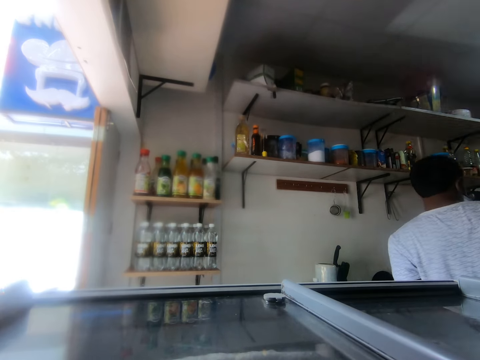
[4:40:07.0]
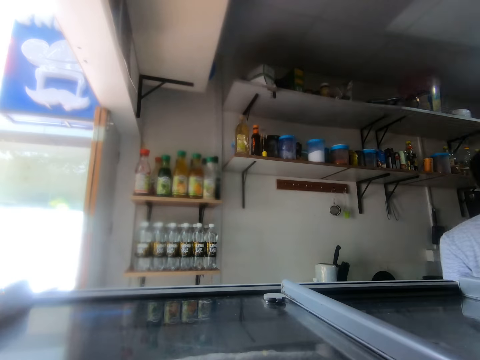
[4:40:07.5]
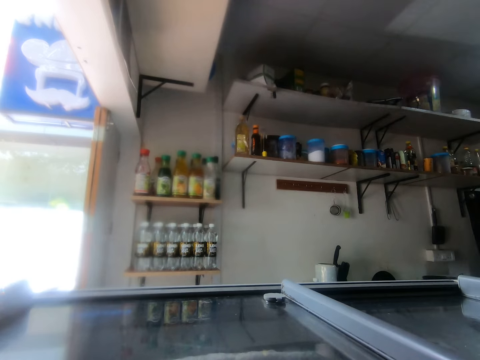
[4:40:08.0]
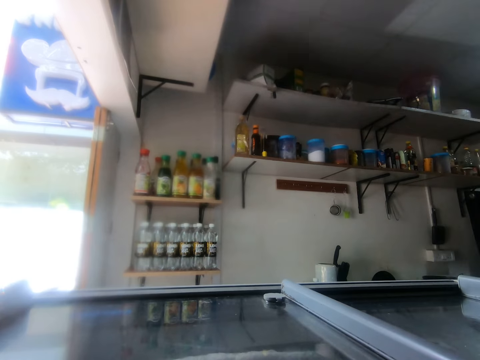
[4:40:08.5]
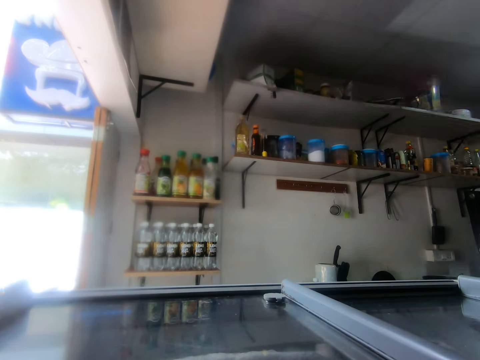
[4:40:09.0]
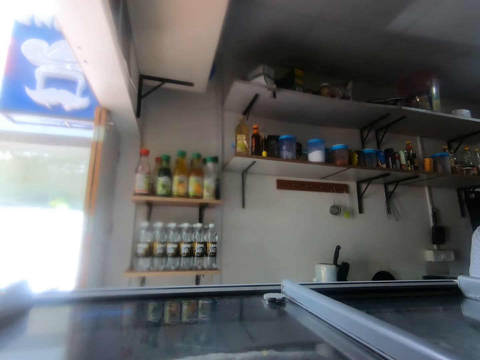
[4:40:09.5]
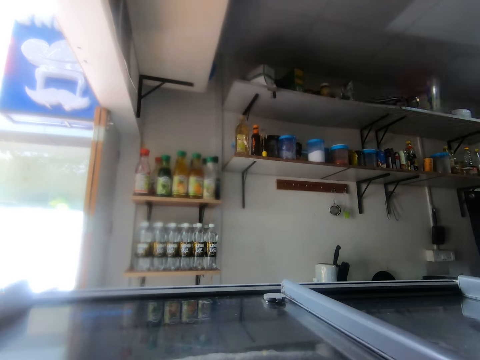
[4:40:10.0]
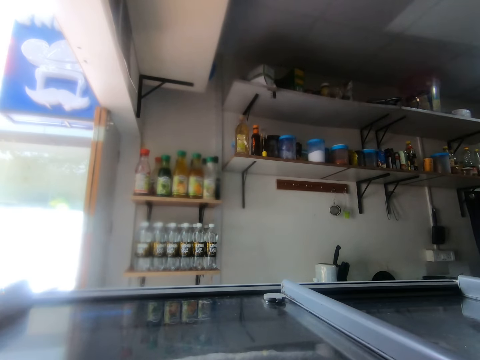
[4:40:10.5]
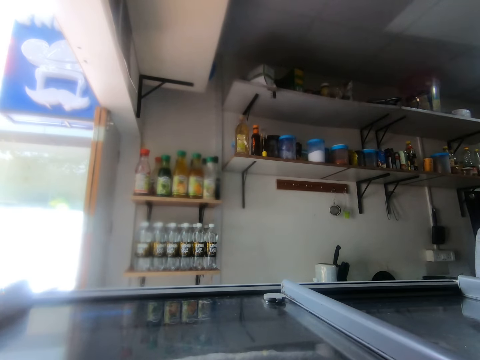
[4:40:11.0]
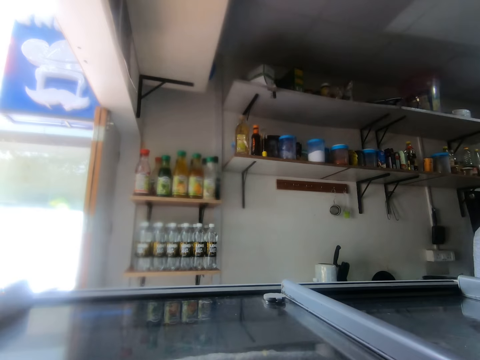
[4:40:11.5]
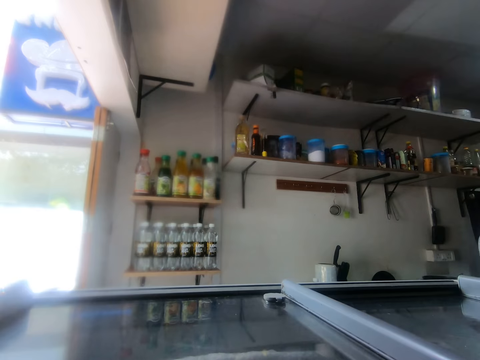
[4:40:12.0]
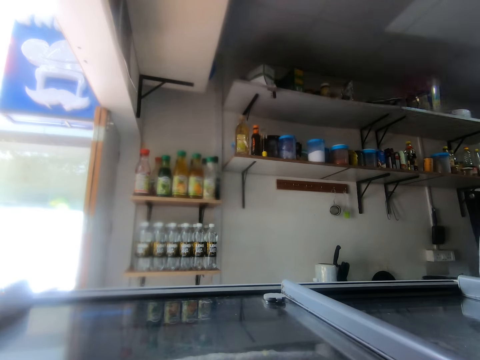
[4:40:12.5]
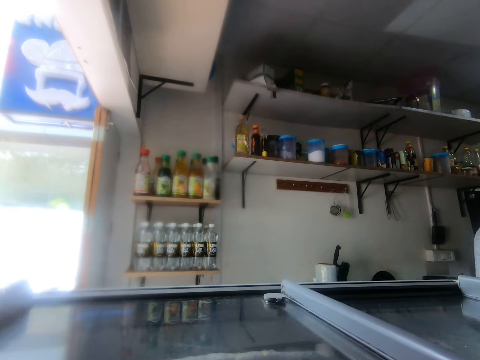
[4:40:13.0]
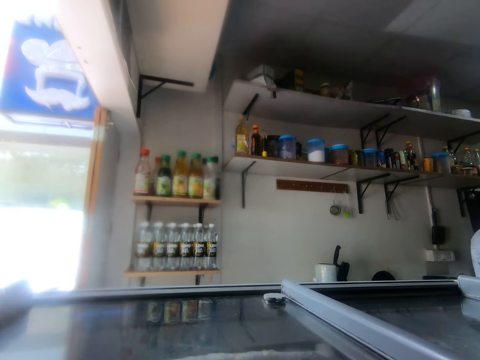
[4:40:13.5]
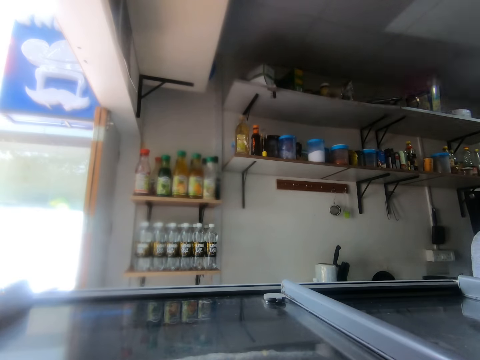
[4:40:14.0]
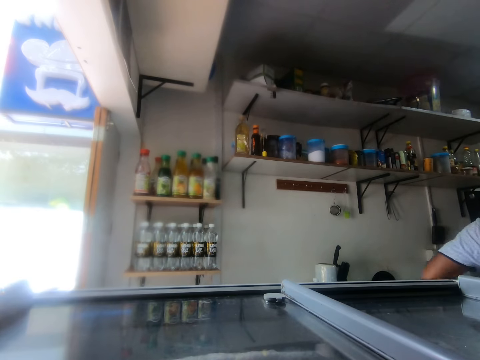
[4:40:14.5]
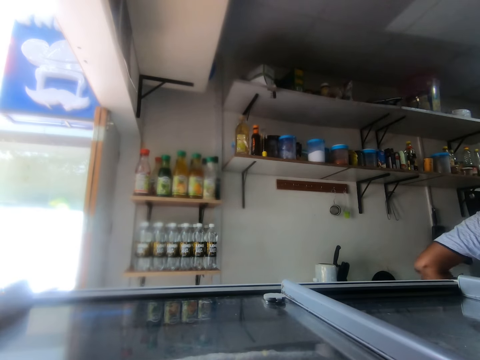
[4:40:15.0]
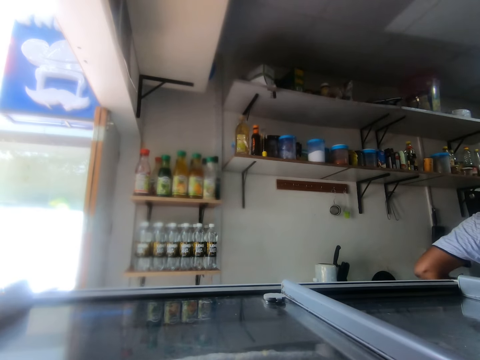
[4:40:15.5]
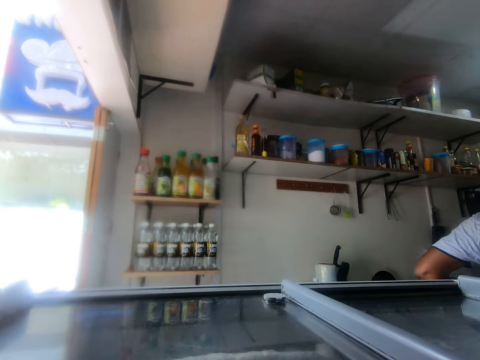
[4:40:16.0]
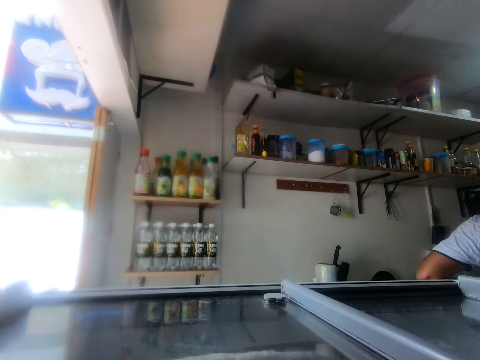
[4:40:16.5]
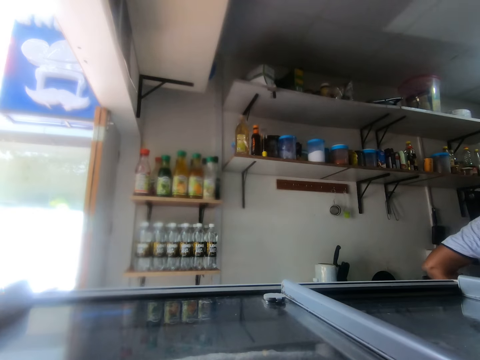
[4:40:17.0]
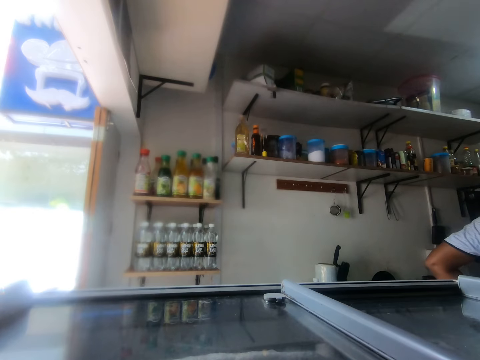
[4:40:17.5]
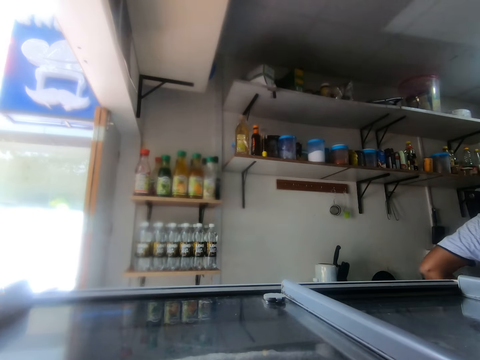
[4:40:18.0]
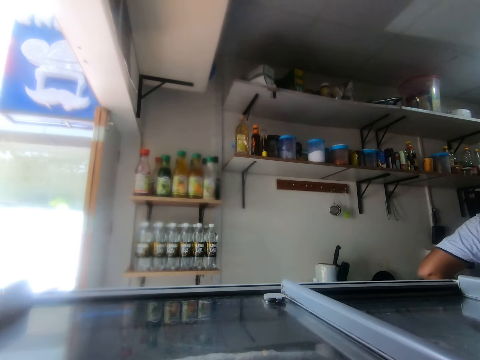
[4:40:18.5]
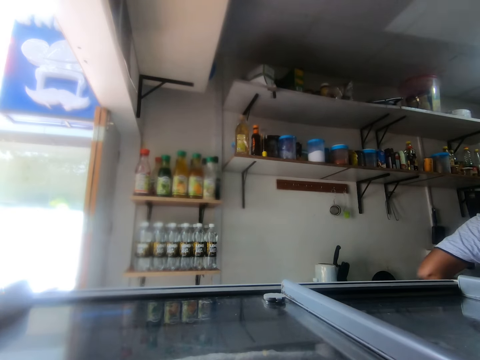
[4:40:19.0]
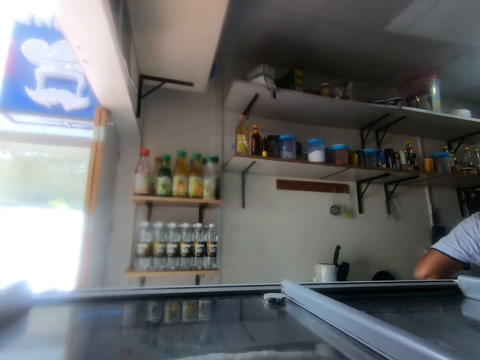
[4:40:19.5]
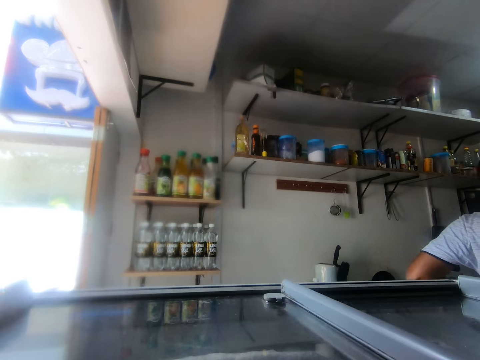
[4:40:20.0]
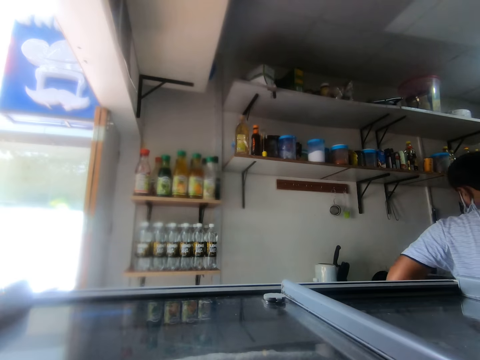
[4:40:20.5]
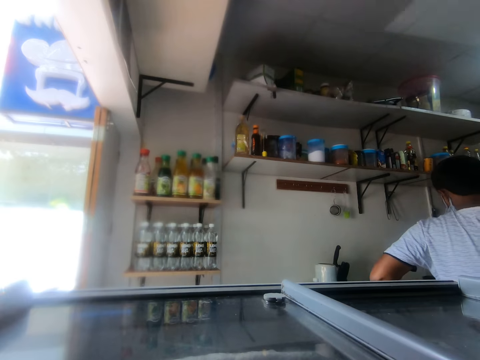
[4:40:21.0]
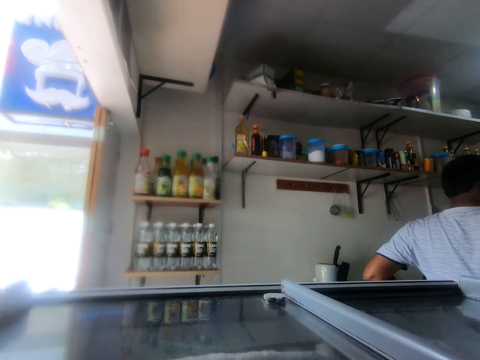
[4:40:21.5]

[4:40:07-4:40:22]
The man walks around and does something.

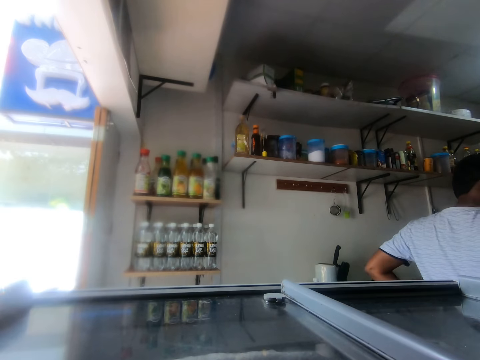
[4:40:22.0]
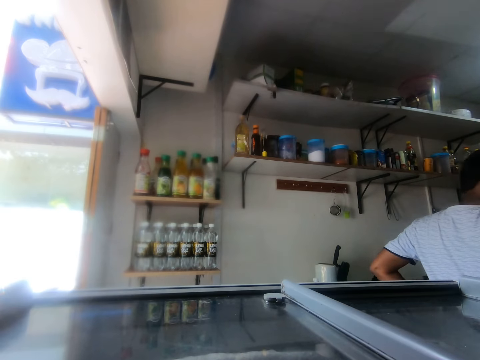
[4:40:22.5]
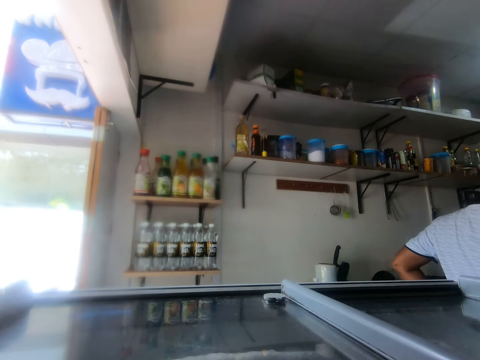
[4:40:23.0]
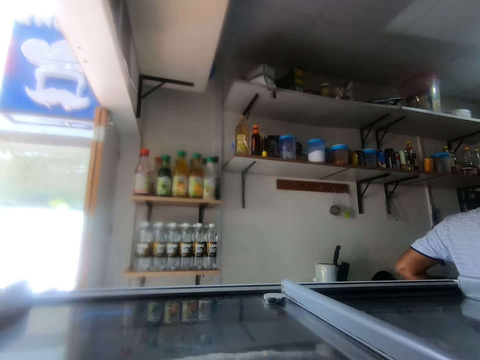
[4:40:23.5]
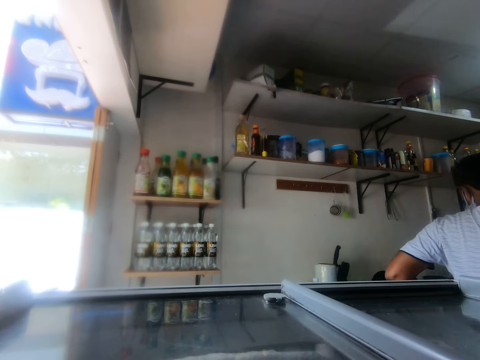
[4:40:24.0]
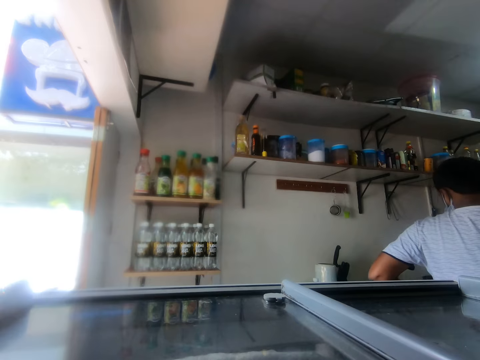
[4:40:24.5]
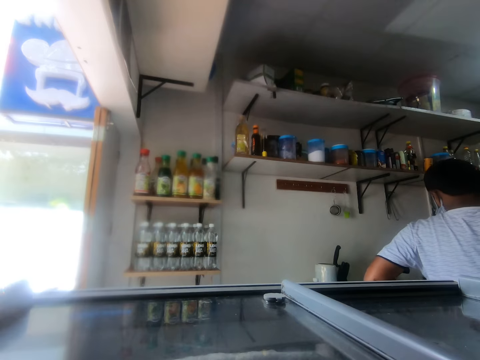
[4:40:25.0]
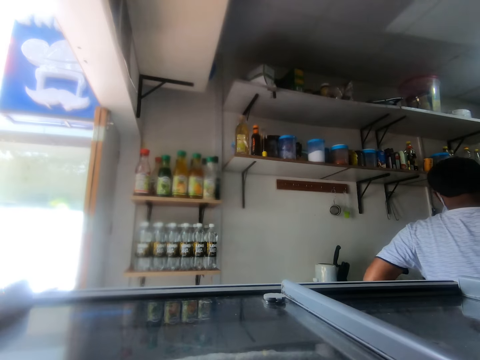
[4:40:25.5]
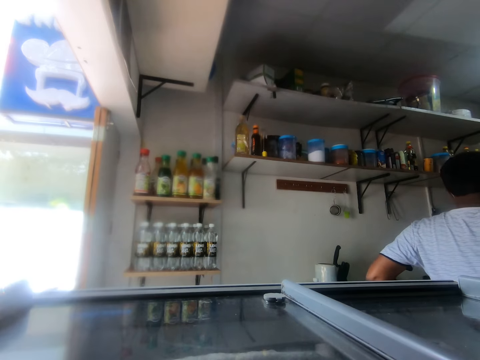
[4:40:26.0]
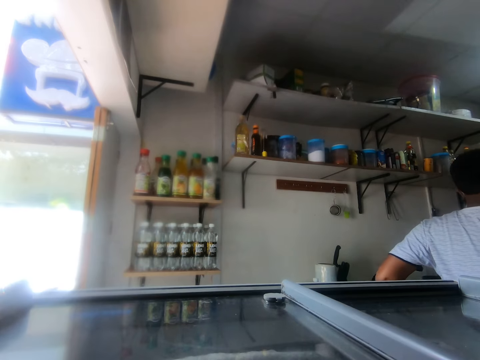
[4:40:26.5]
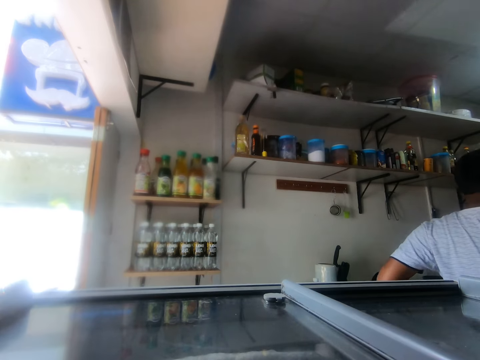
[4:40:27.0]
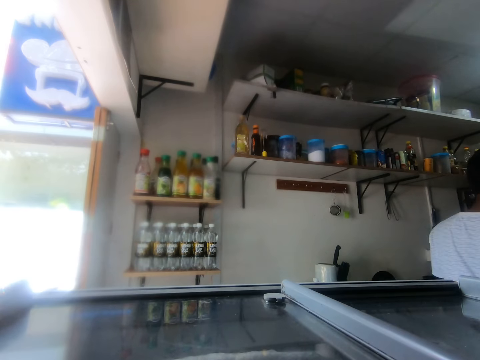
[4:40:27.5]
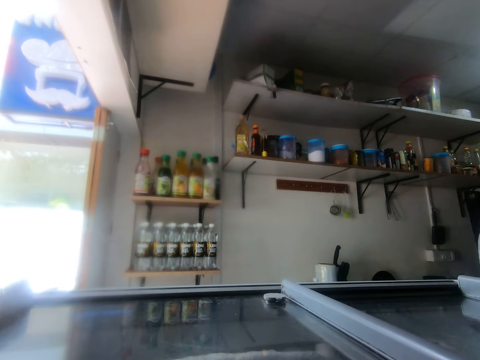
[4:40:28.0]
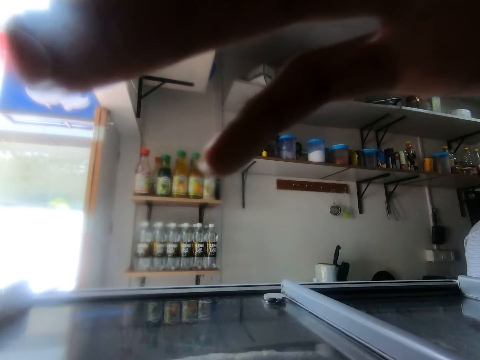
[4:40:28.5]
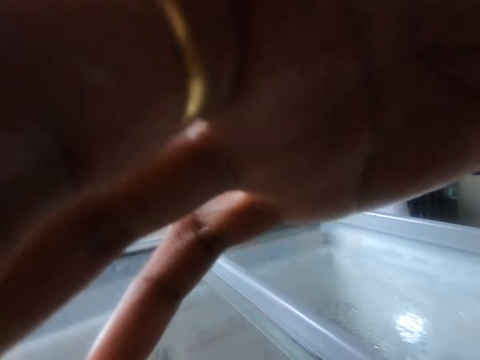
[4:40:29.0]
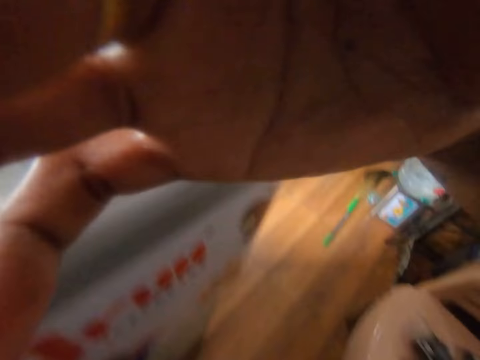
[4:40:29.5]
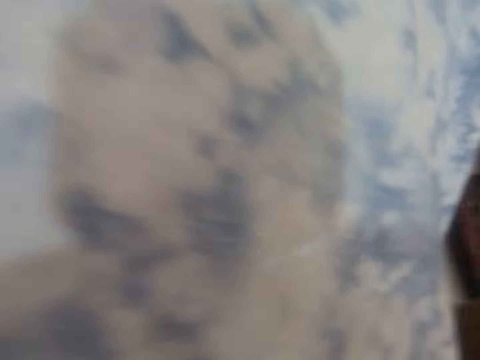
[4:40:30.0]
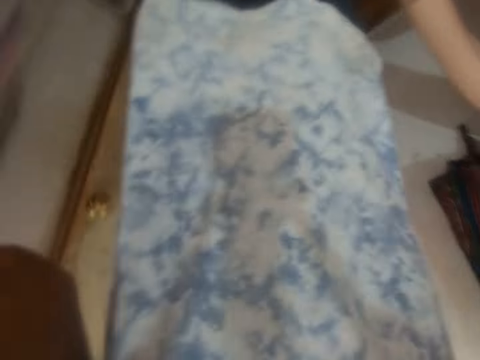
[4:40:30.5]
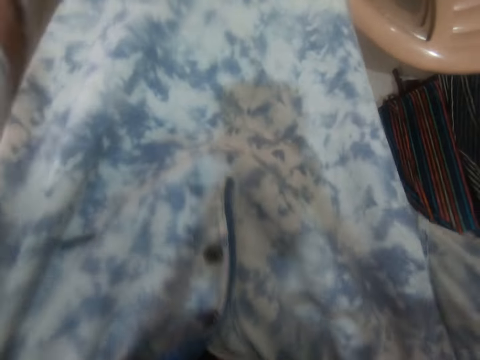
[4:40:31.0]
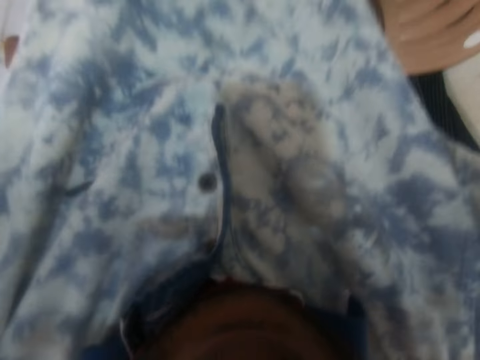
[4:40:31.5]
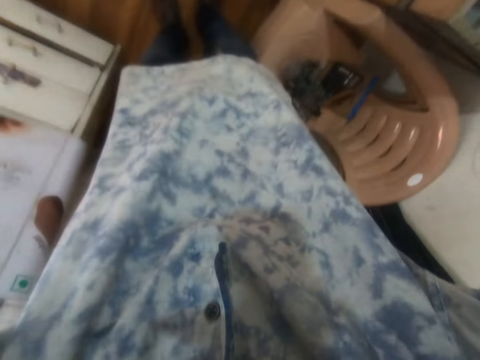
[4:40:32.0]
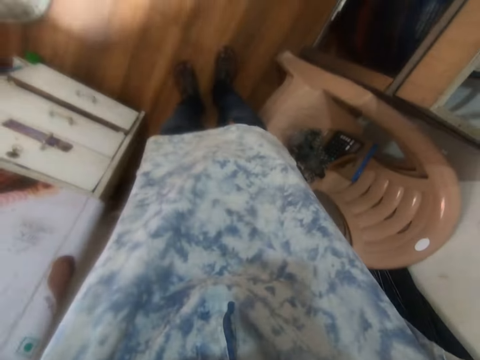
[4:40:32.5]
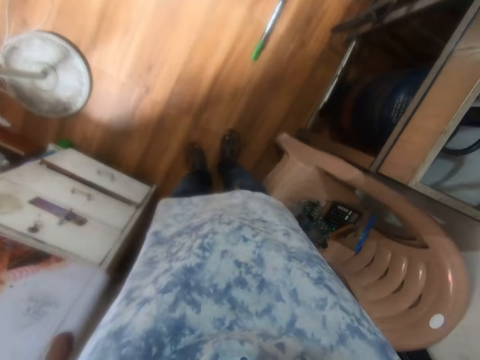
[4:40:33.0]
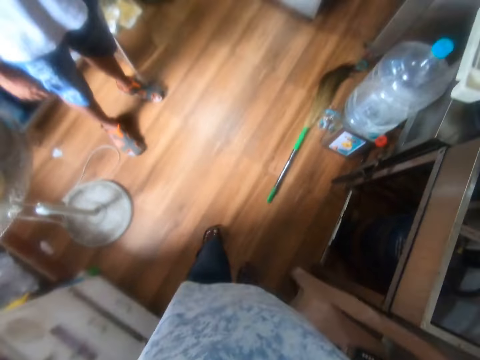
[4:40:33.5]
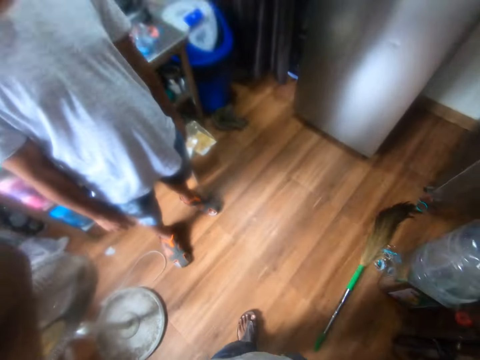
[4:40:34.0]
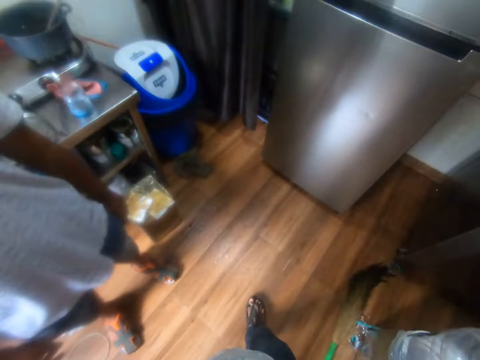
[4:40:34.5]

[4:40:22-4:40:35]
The man picks up a camera from a table with both hands. The camera wearer touches the camera. The man wears the camera with both hands.
